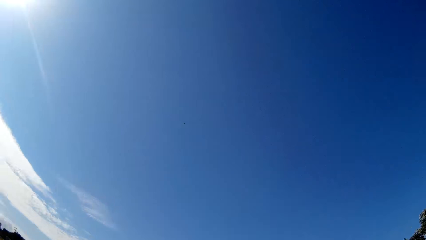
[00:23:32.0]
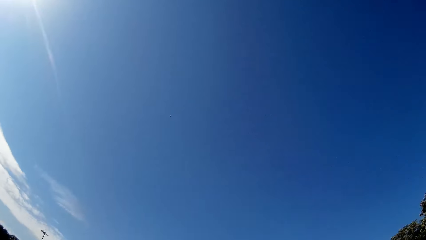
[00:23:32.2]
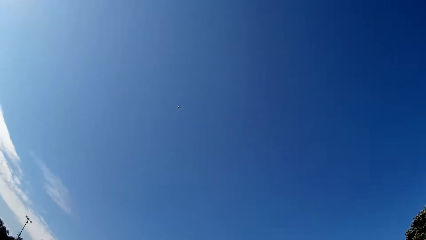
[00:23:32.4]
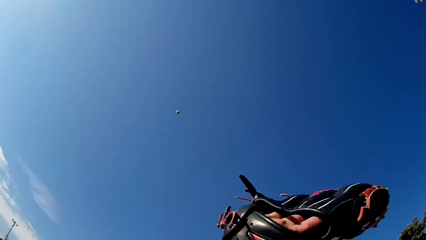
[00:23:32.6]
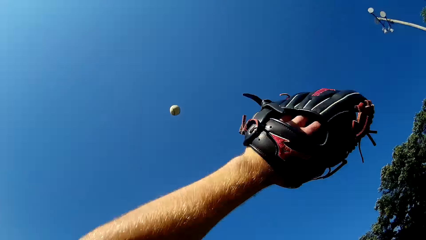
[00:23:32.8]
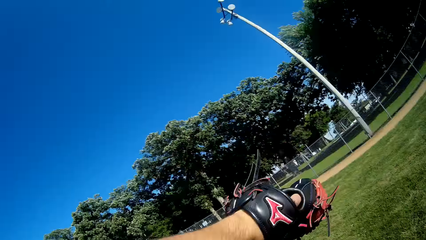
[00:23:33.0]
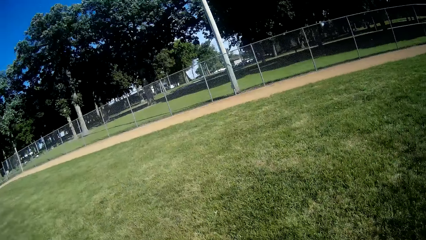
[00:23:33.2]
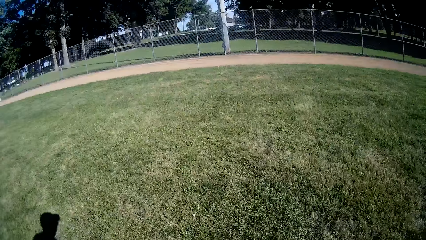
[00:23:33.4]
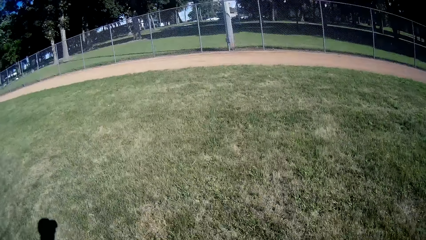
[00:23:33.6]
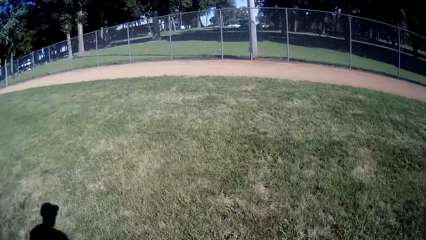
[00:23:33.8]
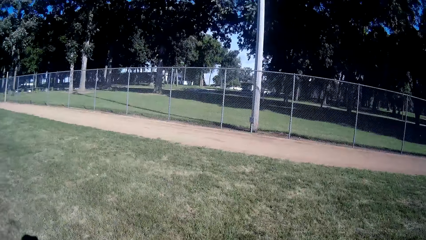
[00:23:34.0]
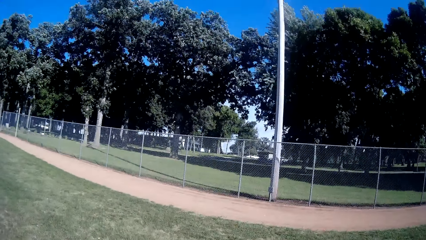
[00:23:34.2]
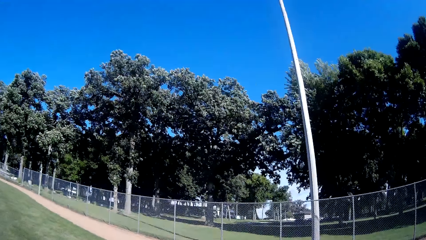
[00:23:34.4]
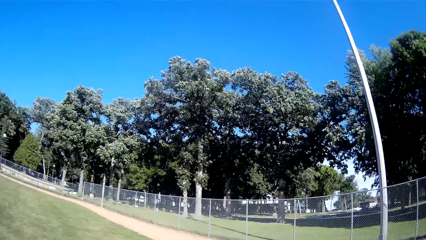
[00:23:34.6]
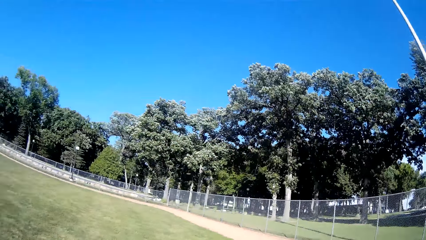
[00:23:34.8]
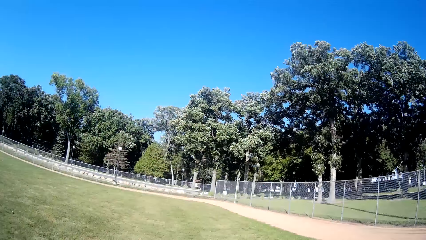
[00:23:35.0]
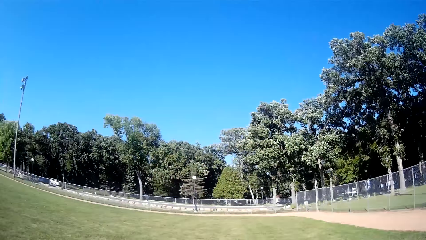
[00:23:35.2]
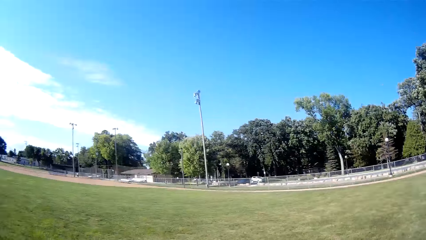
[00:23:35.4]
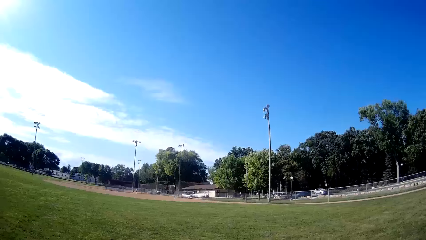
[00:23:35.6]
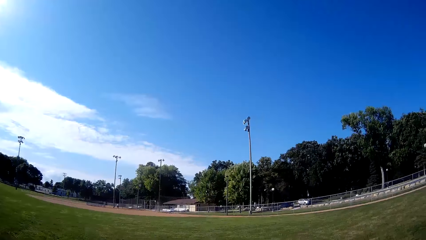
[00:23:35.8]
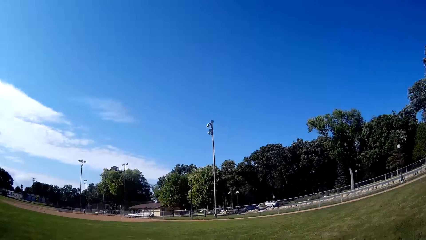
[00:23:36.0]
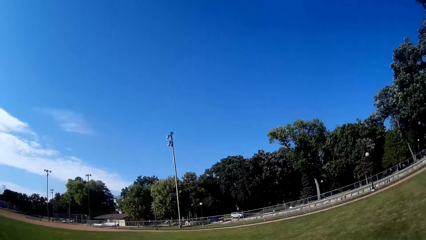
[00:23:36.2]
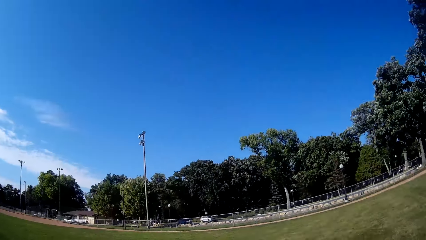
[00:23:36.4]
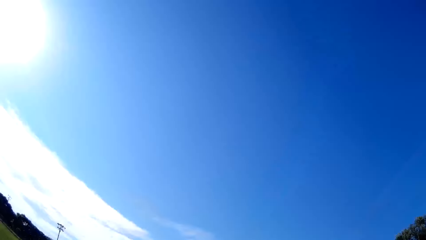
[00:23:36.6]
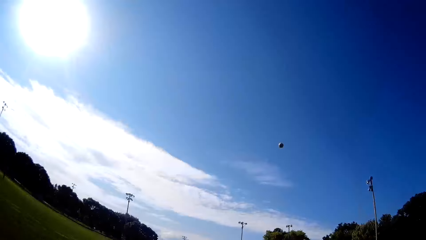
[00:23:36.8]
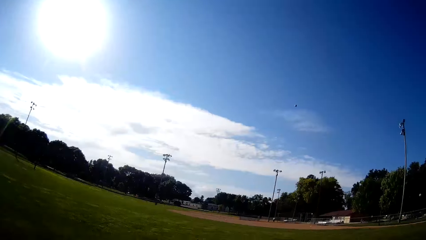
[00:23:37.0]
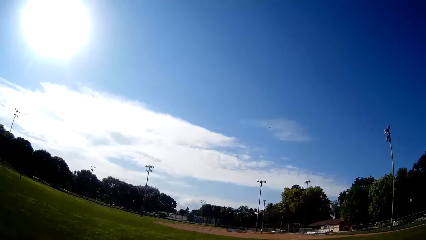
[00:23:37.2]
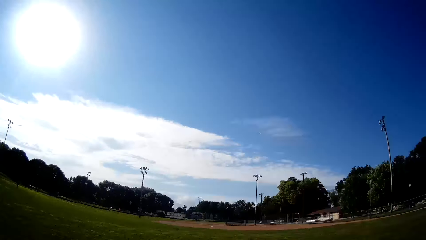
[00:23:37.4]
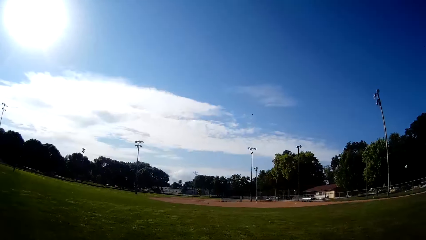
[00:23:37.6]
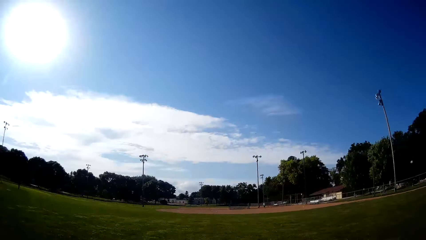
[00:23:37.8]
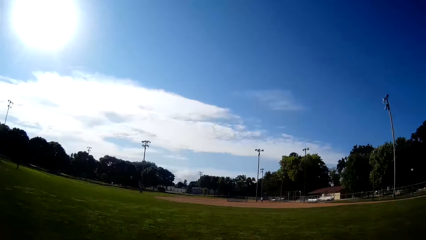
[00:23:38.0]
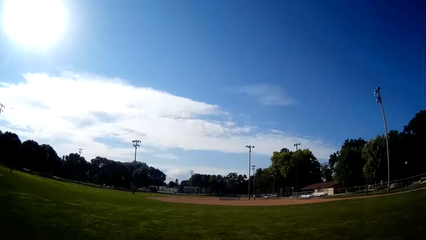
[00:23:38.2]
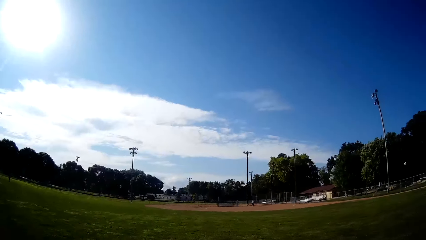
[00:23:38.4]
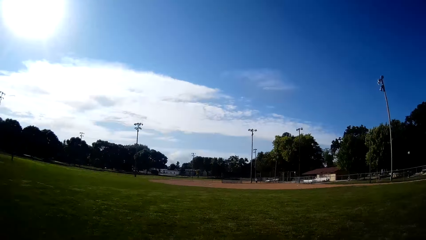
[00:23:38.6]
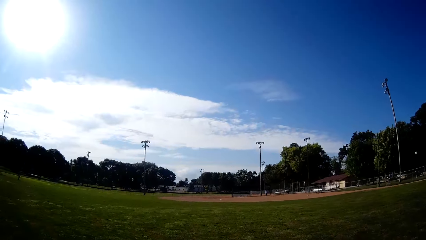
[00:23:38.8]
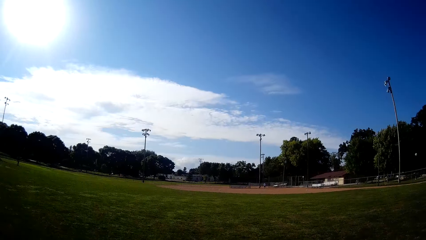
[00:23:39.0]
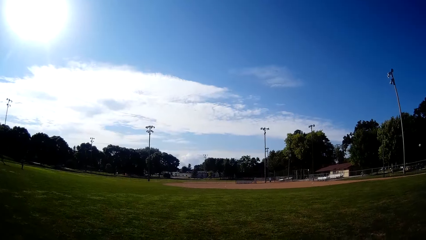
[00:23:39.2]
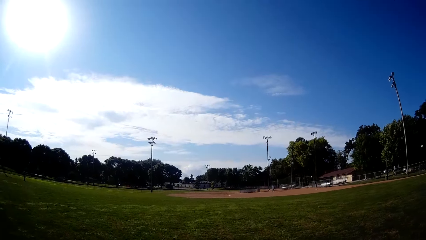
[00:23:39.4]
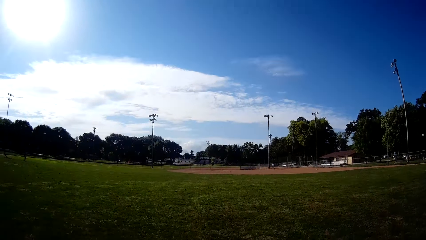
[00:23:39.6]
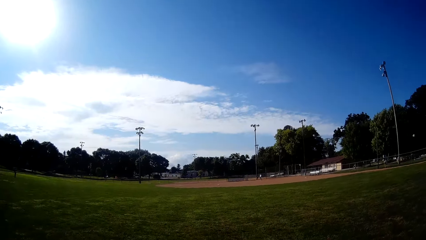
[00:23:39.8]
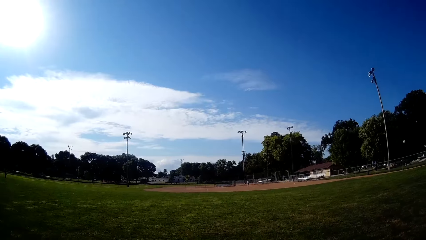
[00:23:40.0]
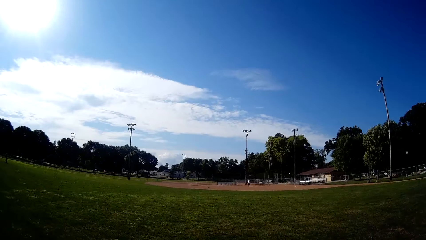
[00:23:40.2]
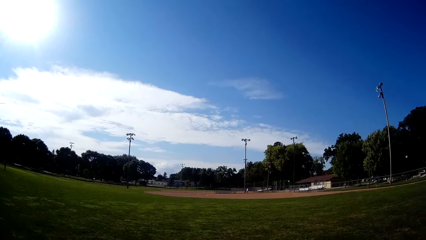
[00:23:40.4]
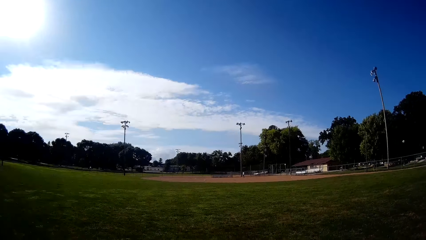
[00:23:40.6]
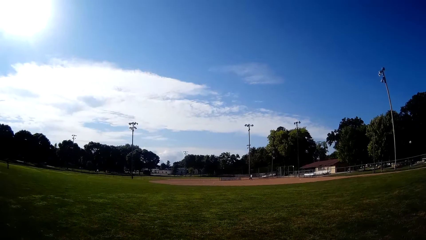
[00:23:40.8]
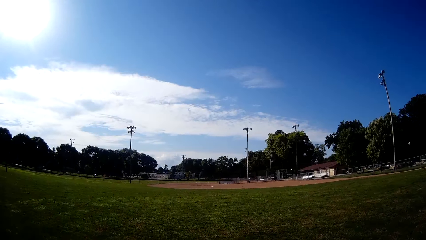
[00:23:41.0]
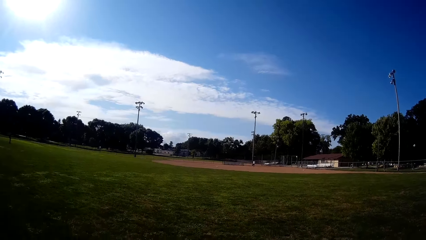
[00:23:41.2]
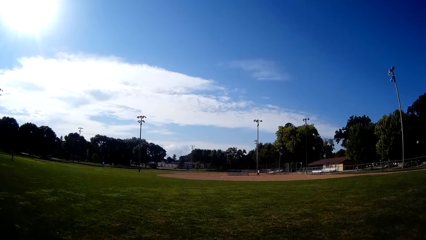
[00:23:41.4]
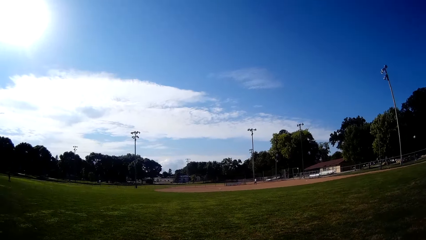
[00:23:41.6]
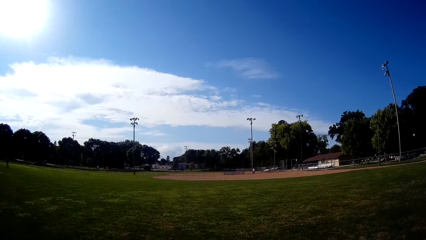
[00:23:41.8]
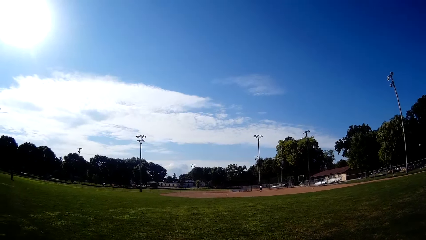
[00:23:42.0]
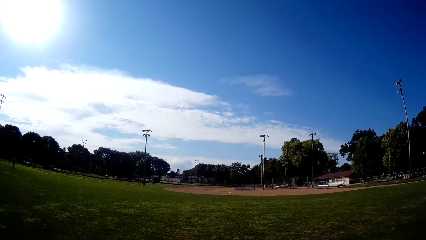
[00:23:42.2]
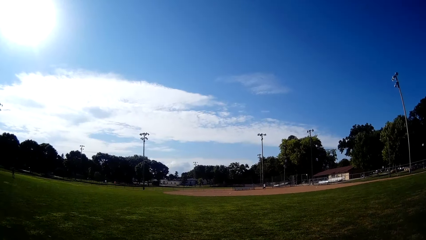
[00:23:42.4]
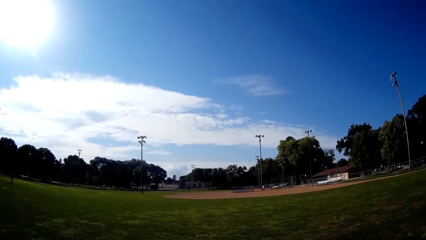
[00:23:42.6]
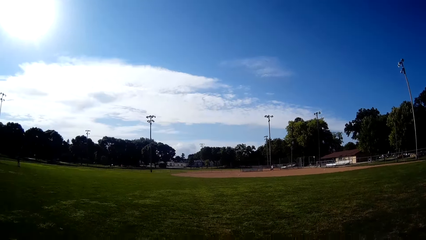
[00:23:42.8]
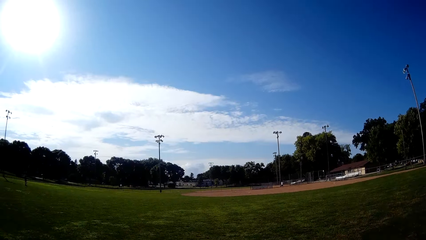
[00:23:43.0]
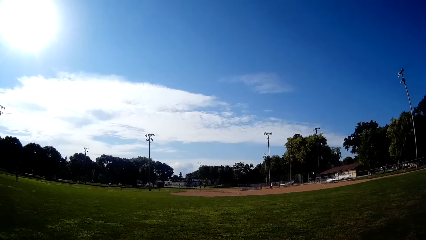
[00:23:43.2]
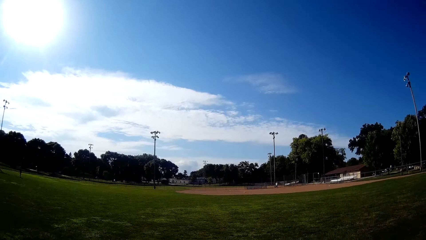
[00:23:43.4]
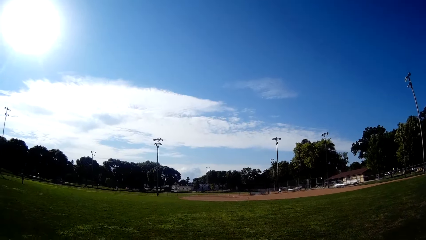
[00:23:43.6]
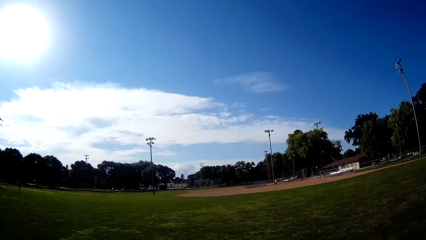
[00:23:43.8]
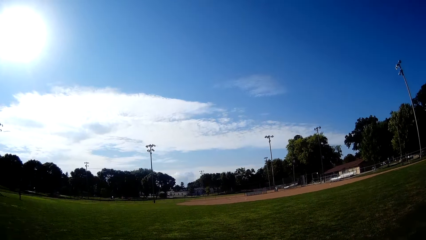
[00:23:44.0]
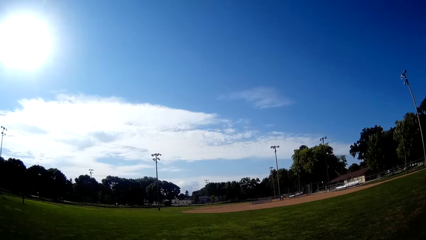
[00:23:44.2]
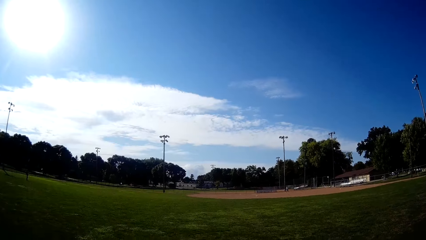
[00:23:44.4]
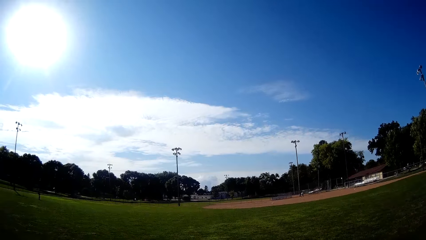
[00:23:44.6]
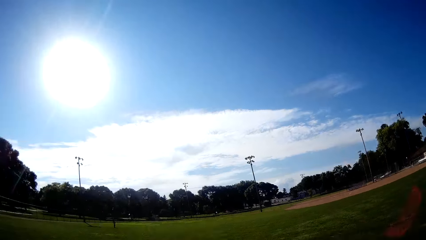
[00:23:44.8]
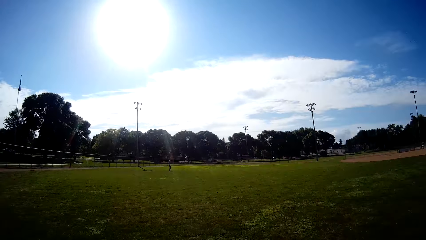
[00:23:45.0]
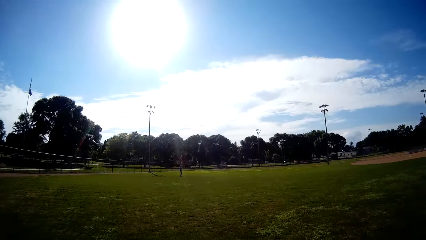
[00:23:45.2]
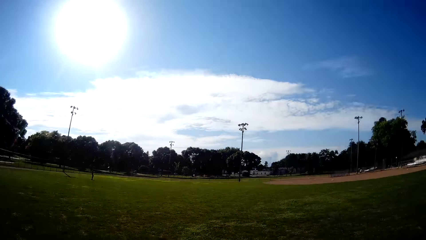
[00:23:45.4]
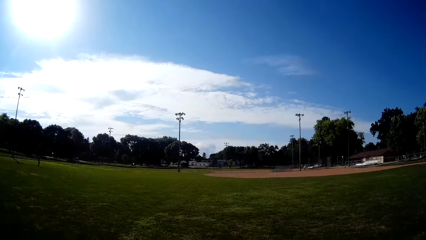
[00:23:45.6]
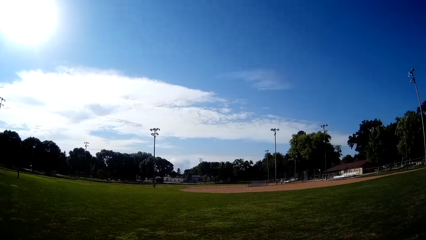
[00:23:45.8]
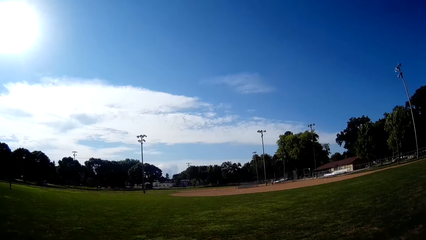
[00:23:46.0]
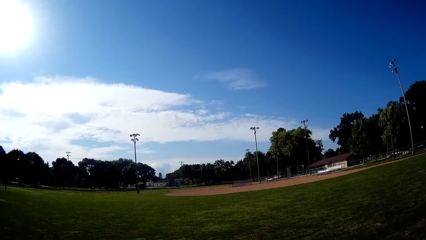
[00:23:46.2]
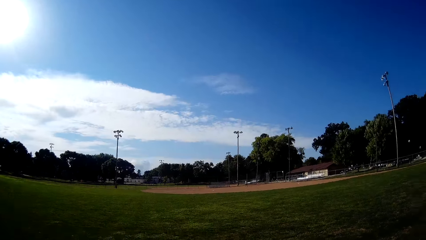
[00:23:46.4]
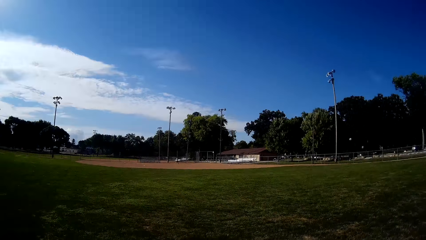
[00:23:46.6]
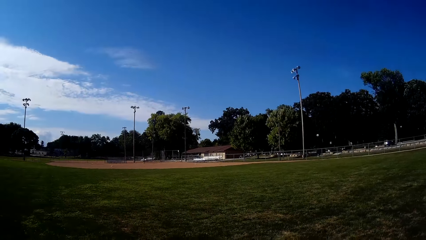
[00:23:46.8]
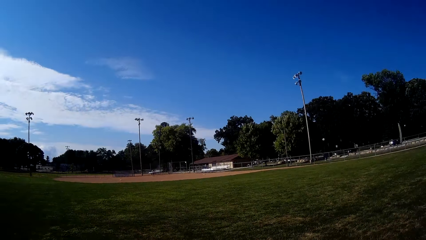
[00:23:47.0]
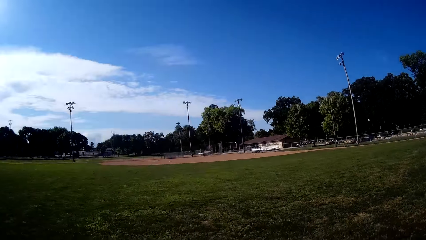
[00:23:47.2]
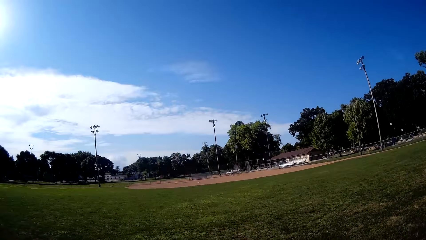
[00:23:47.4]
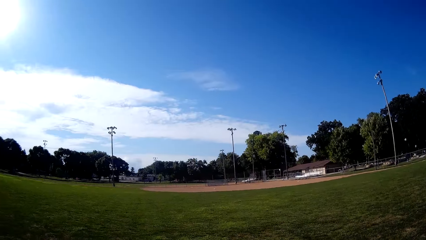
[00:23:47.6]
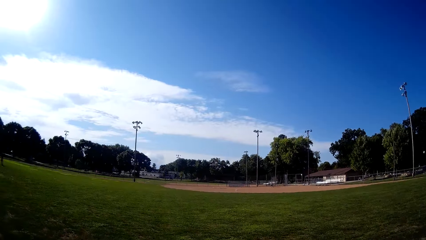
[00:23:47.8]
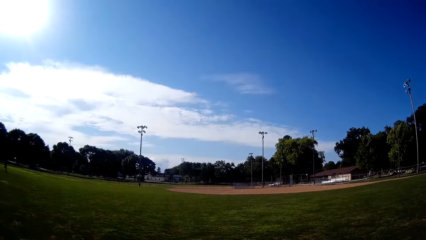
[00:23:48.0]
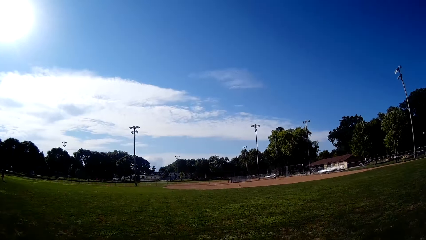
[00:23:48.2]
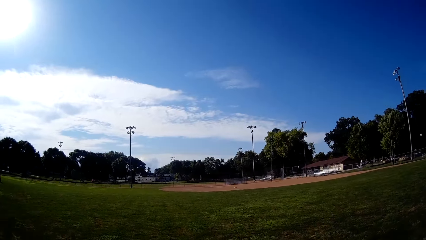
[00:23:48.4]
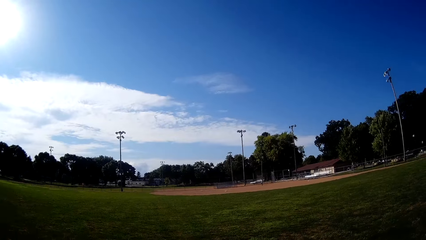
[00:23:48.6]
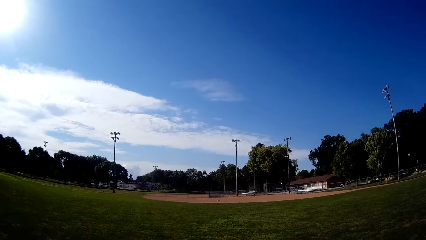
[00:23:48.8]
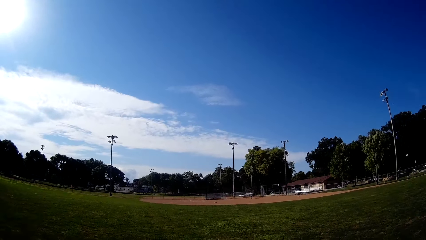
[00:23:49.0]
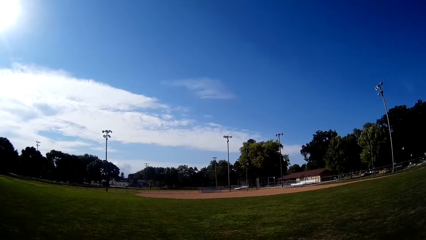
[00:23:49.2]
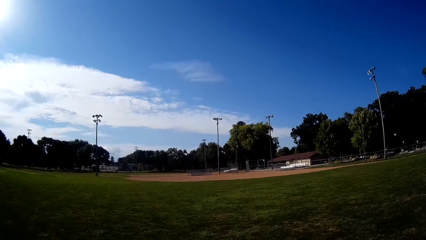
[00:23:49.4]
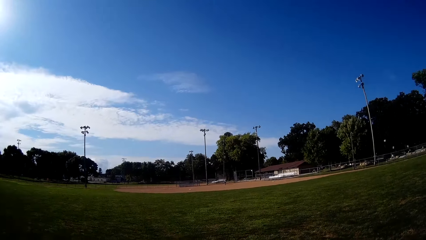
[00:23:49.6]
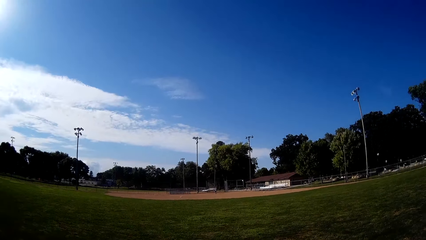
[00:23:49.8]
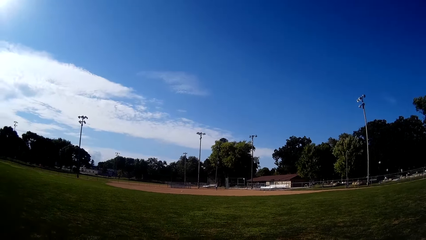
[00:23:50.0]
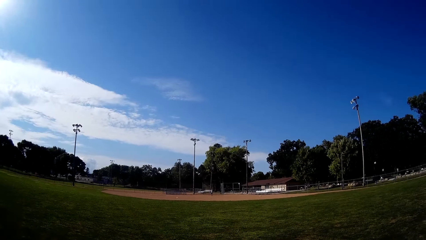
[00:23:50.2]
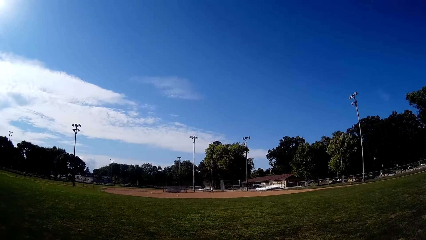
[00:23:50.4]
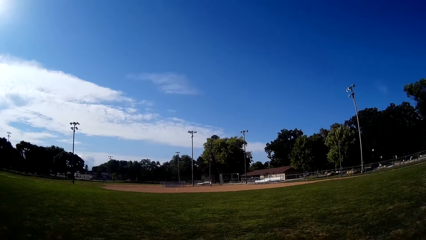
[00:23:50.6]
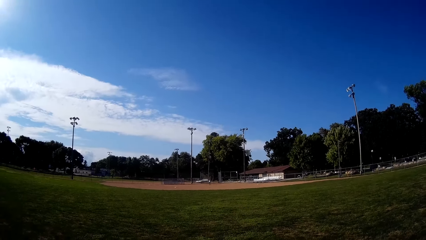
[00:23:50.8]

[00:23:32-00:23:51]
The camera wearer catches the baseball with the glove in his hand. He runs with the baseball. He pitches the baseball to a man. He makes a sound. He moves around. He converses.
